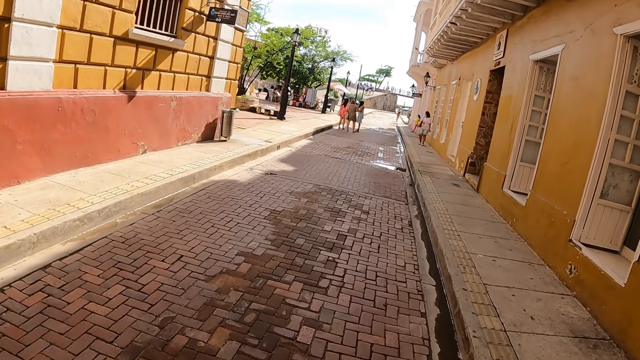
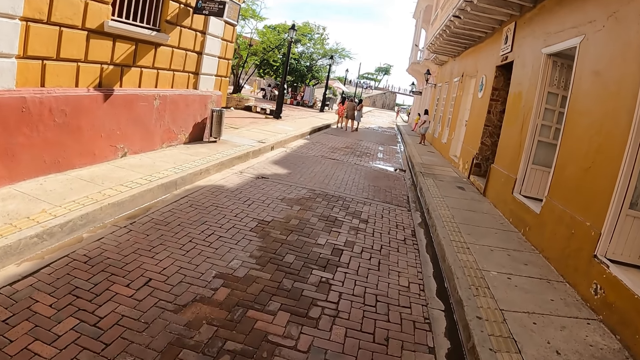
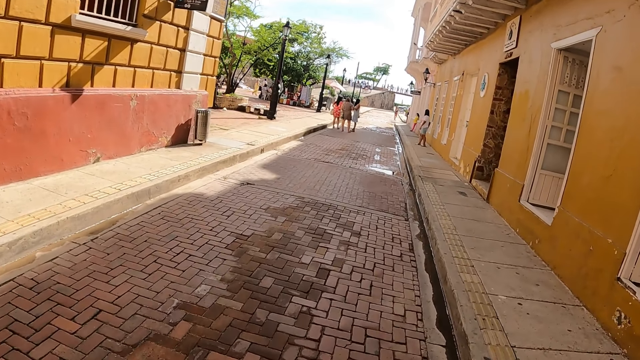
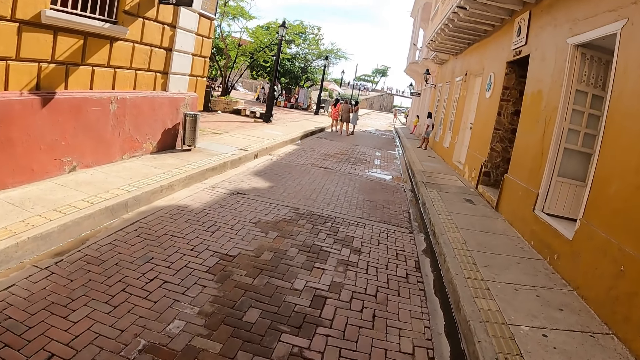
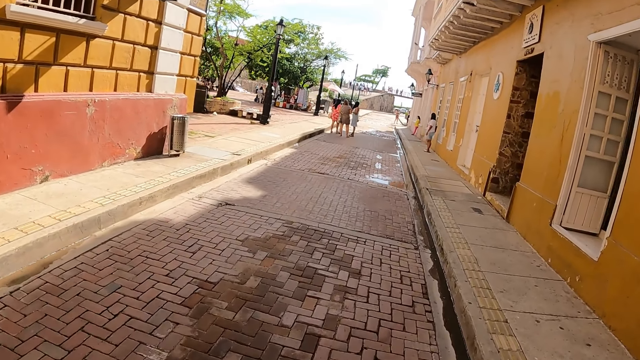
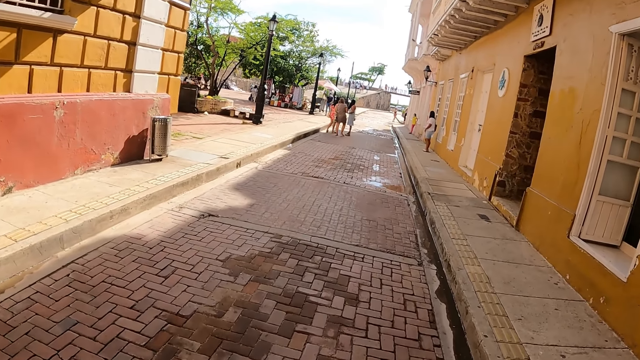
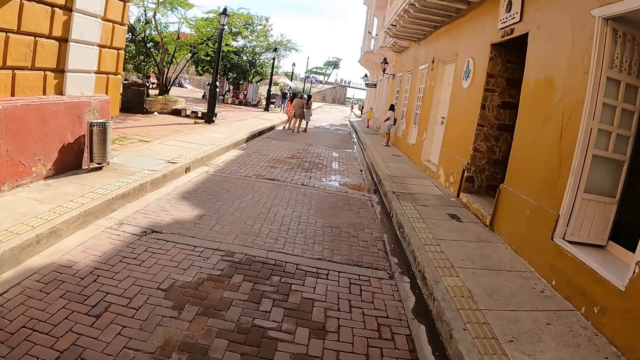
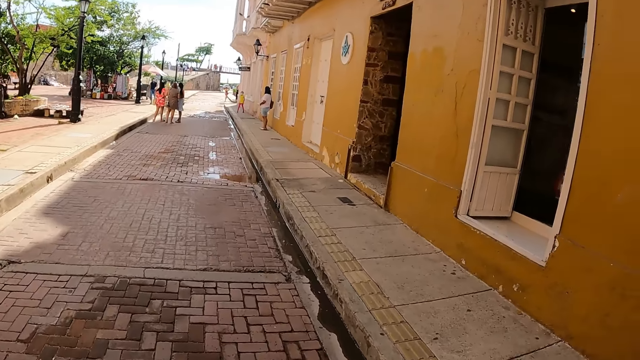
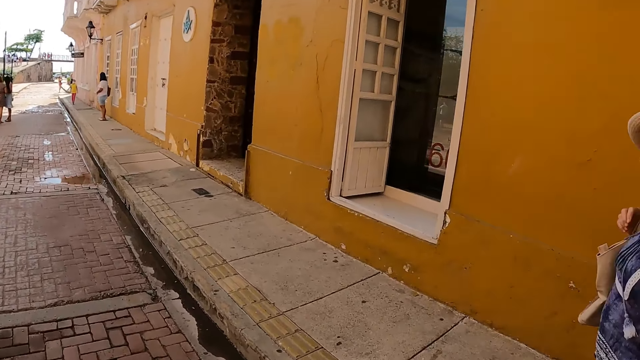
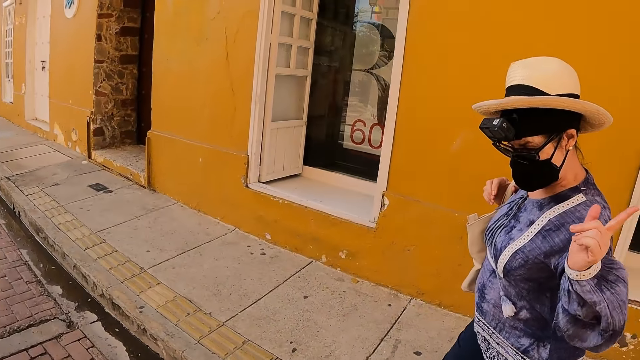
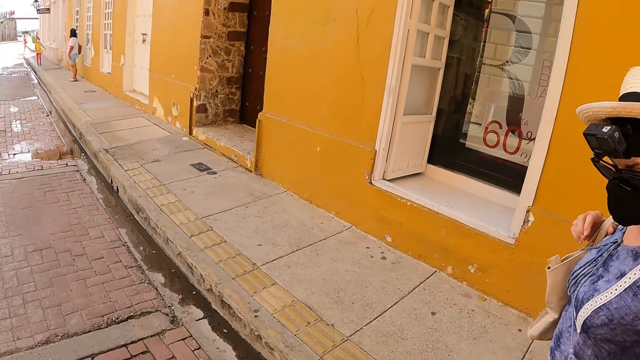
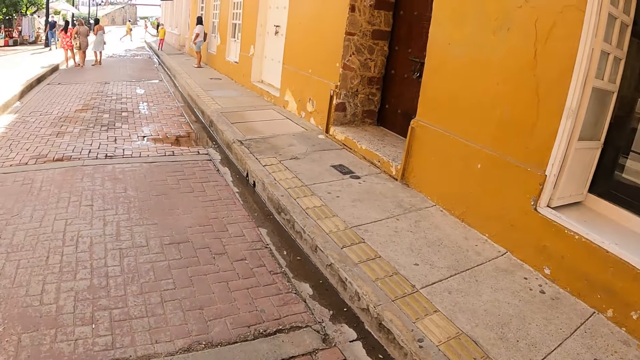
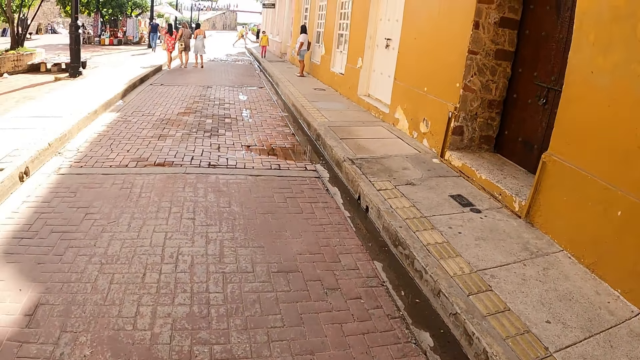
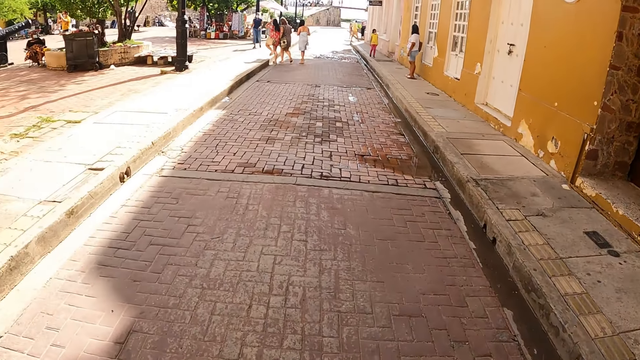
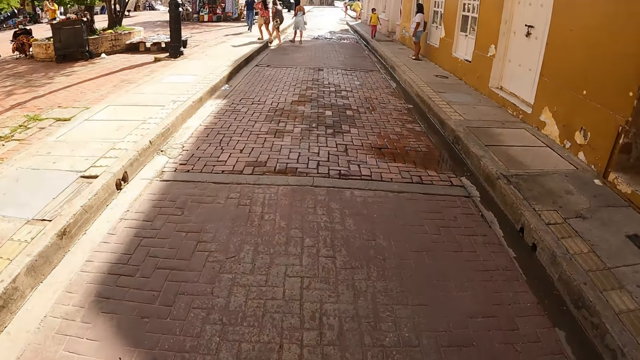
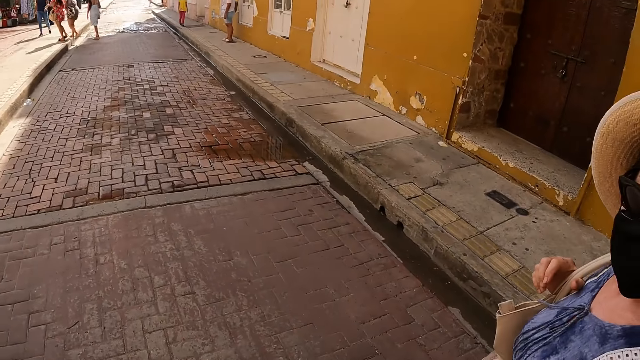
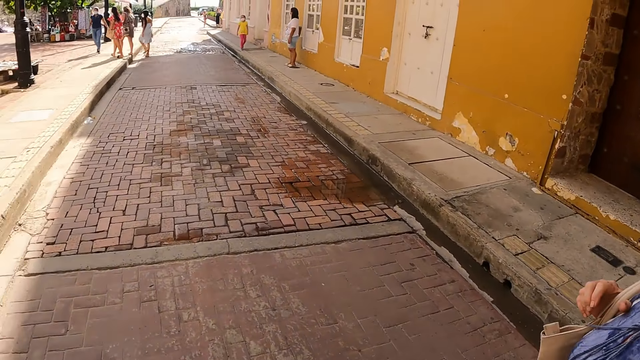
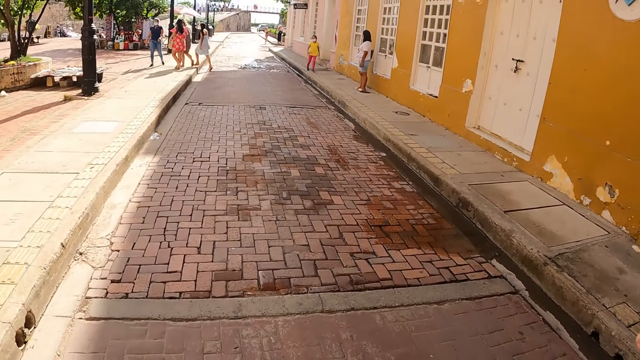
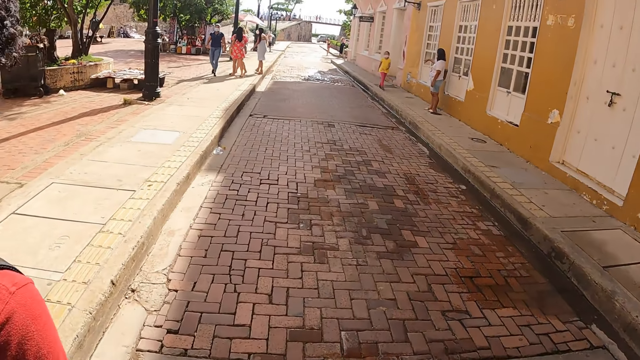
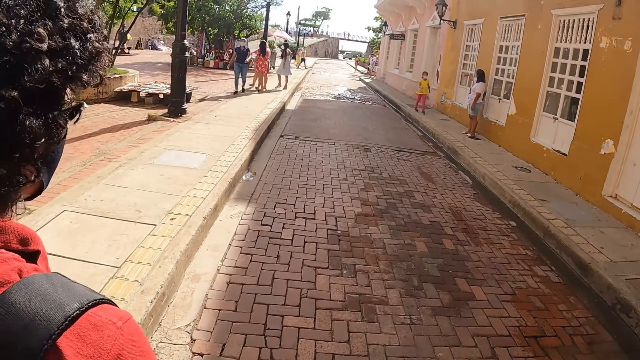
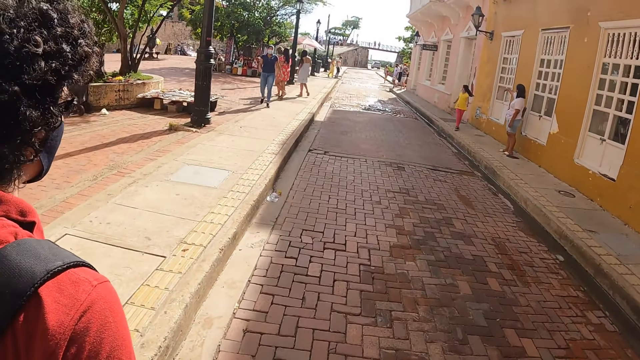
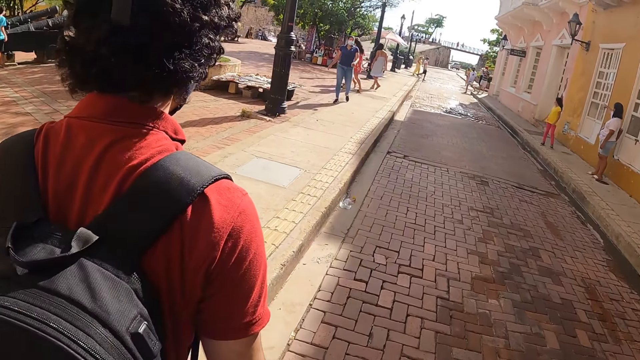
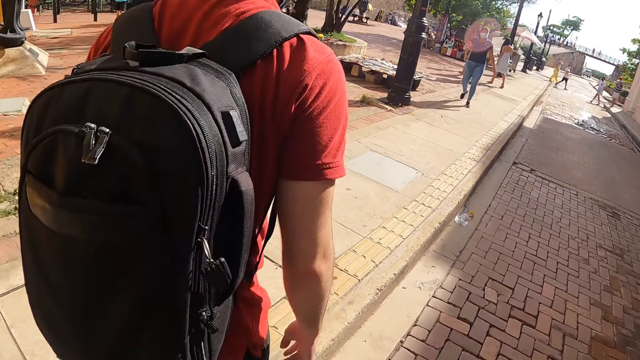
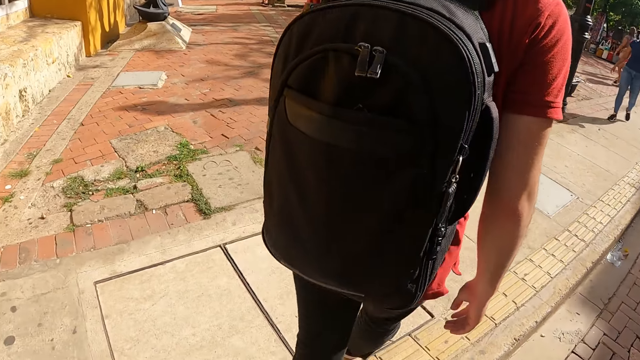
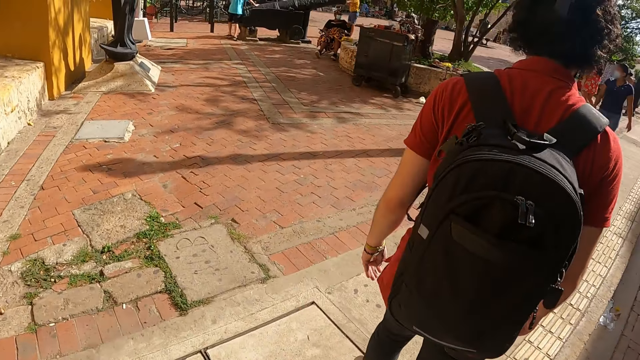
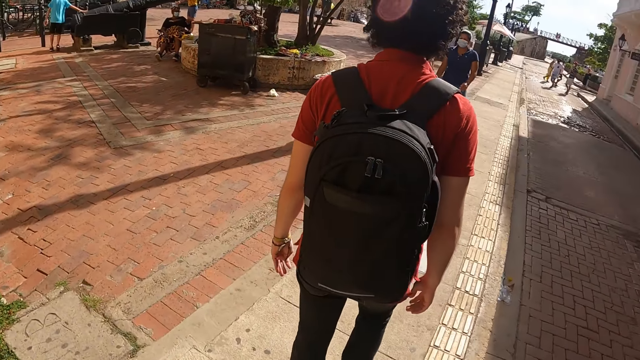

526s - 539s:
A woman uses hand gestures. The woman points at something. The camera wearer walks around.

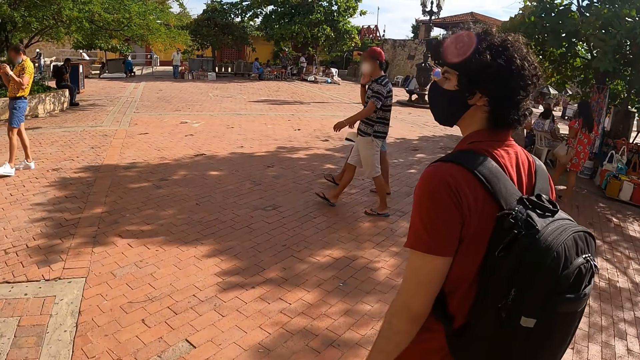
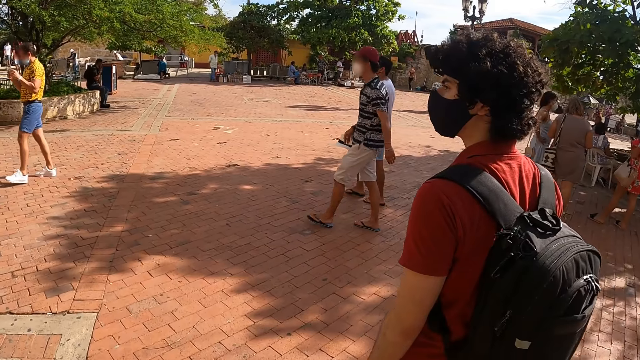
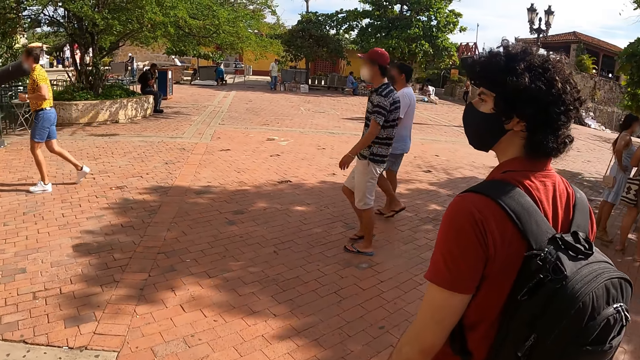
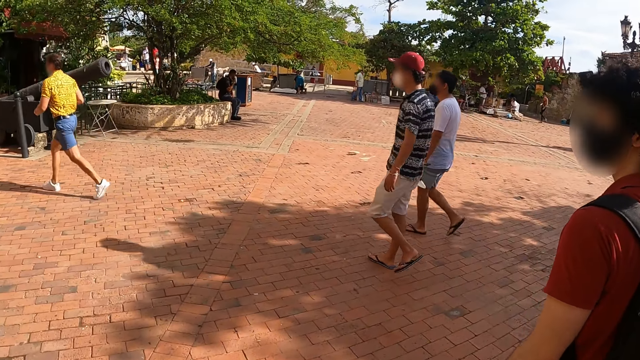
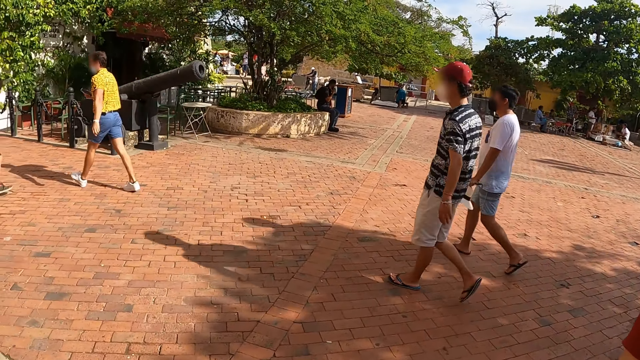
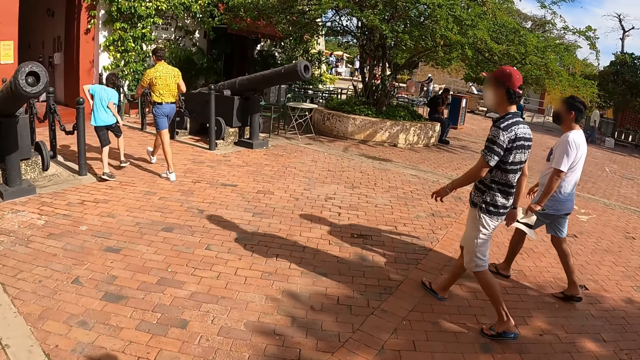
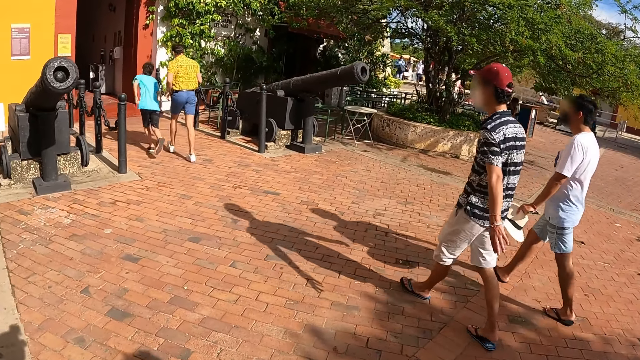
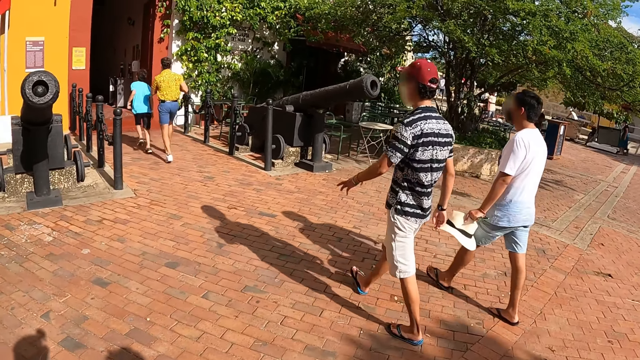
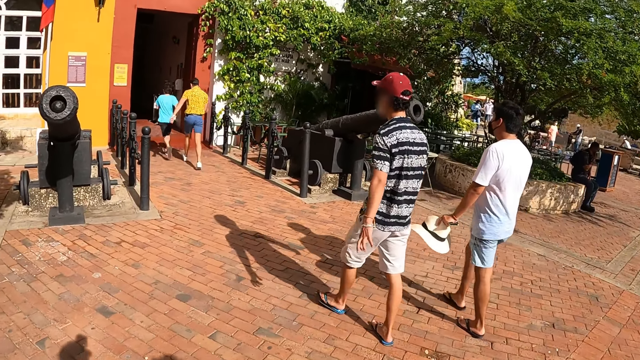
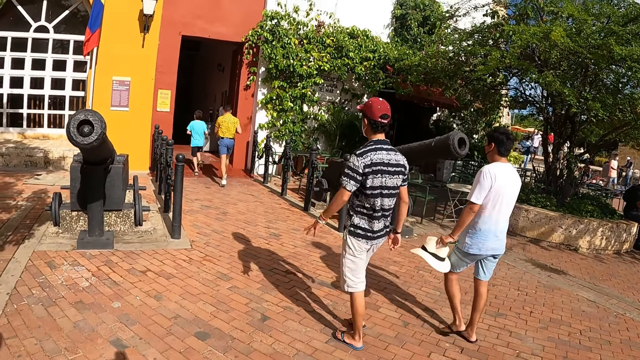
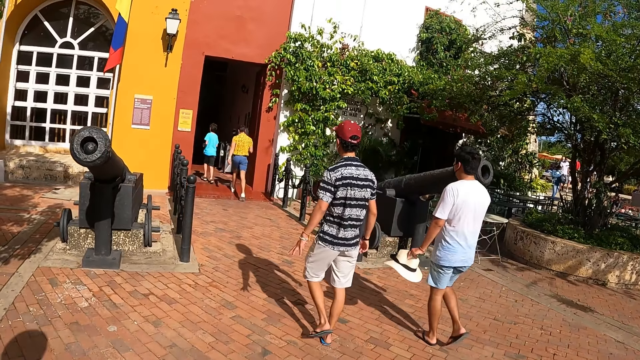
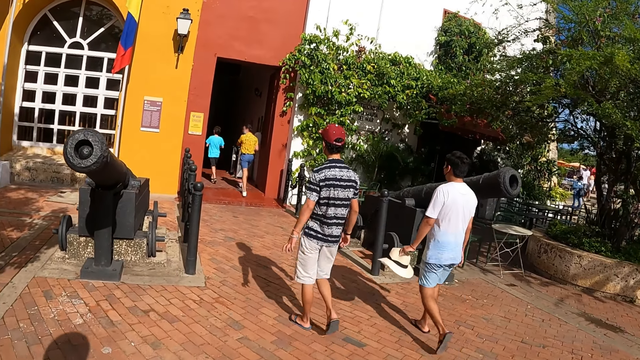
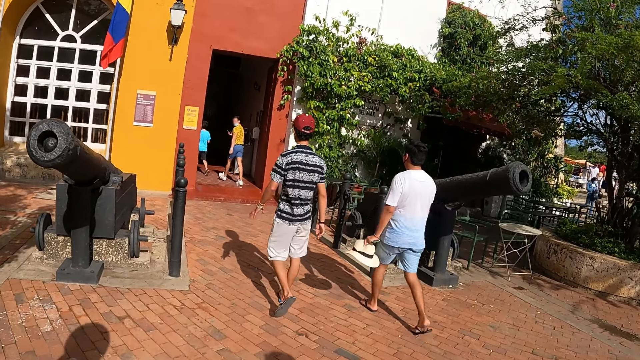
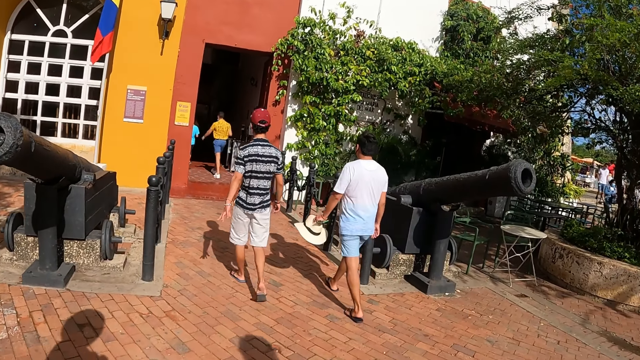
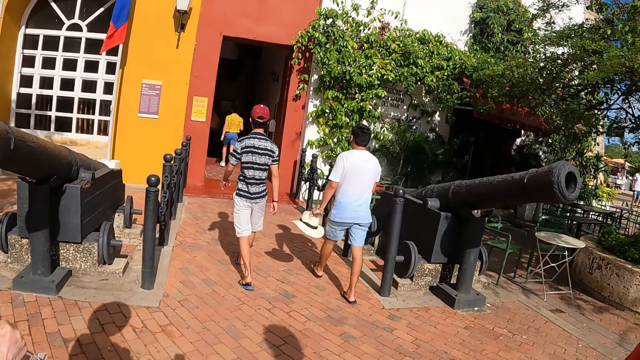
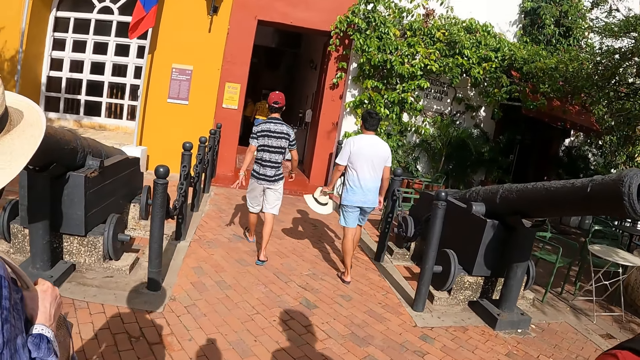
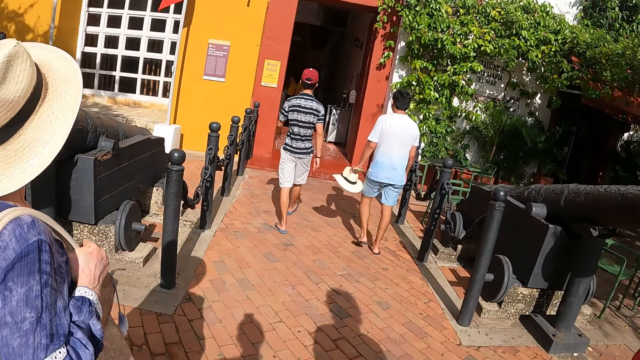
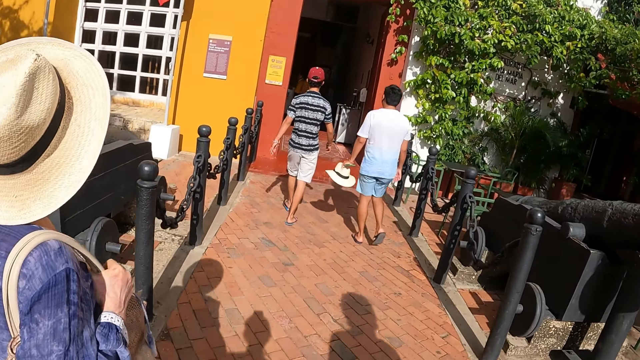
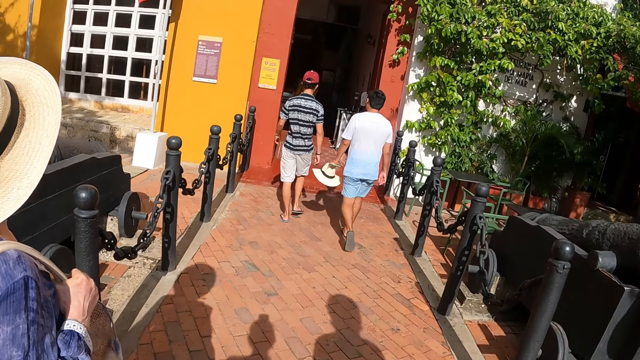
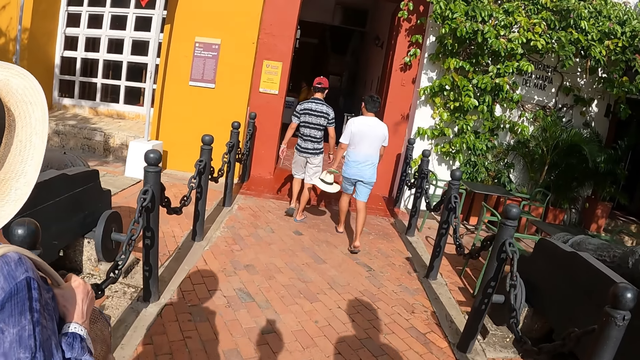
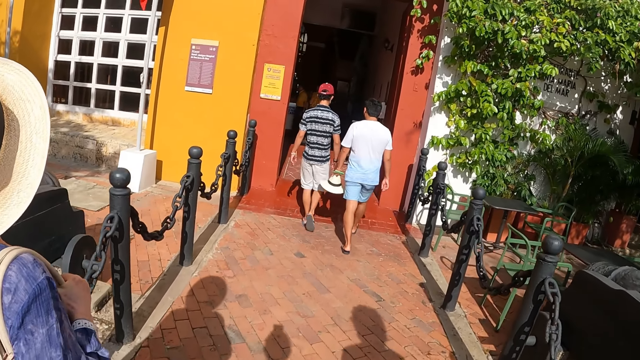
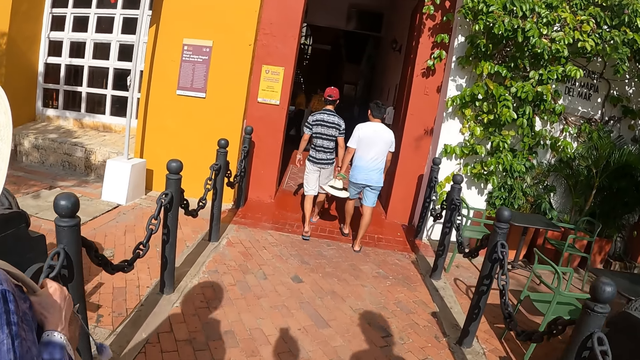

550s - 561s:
The camera wearer looks around. They walk around.
